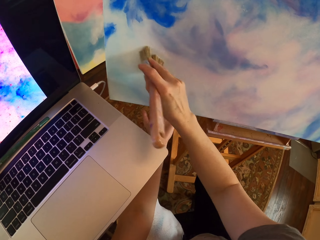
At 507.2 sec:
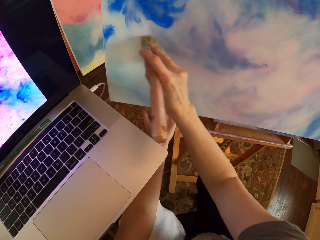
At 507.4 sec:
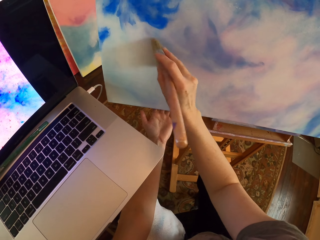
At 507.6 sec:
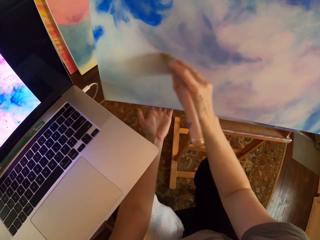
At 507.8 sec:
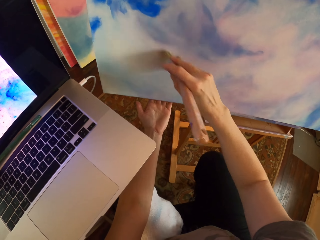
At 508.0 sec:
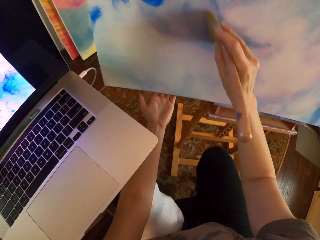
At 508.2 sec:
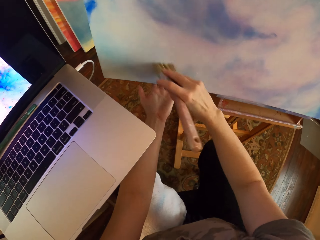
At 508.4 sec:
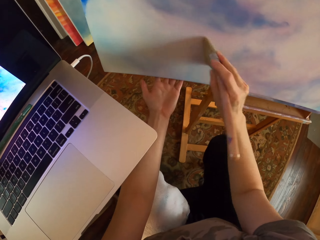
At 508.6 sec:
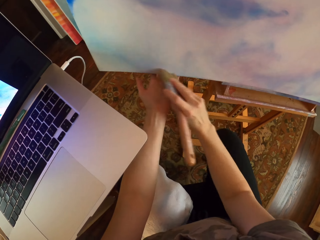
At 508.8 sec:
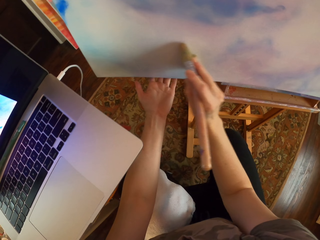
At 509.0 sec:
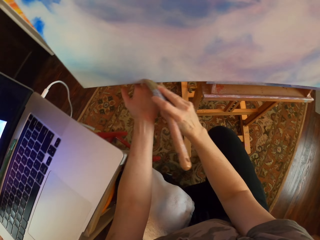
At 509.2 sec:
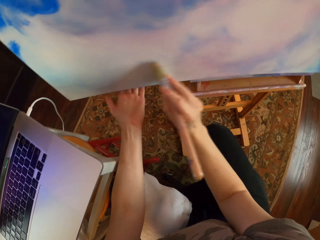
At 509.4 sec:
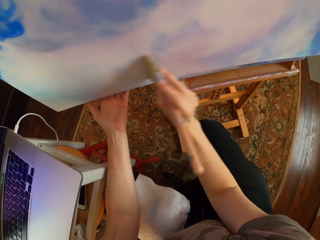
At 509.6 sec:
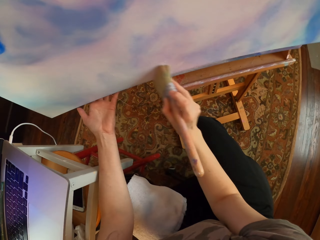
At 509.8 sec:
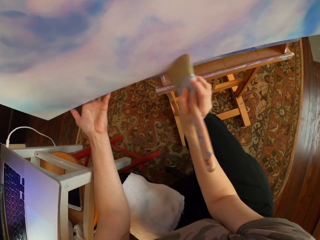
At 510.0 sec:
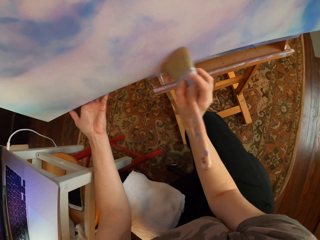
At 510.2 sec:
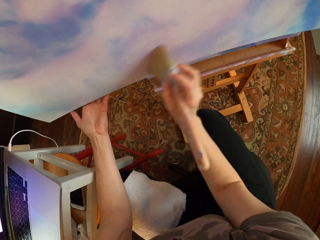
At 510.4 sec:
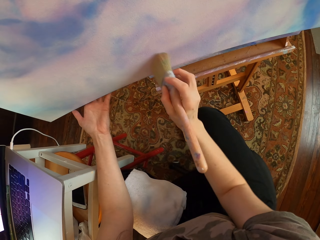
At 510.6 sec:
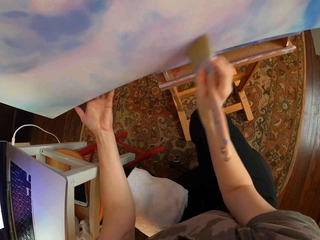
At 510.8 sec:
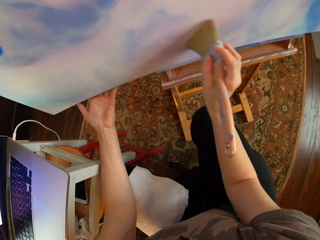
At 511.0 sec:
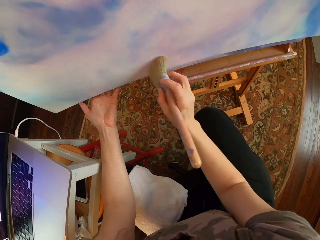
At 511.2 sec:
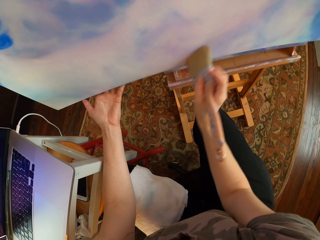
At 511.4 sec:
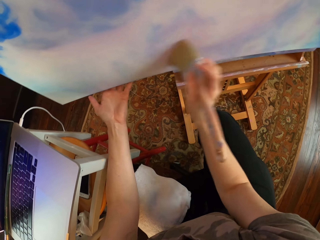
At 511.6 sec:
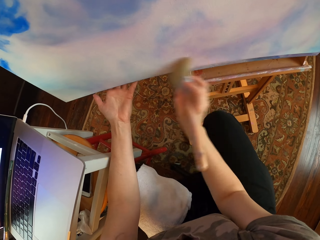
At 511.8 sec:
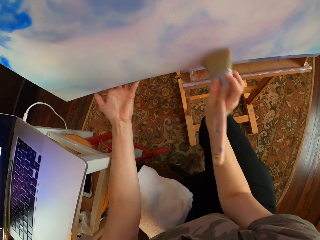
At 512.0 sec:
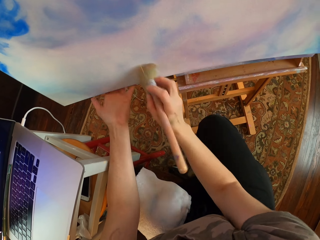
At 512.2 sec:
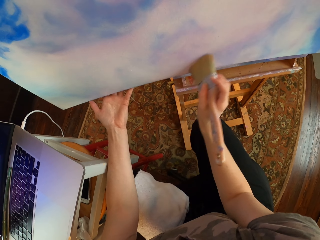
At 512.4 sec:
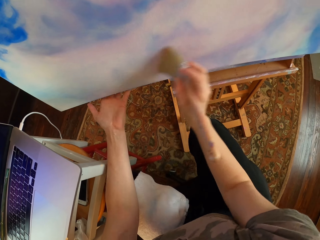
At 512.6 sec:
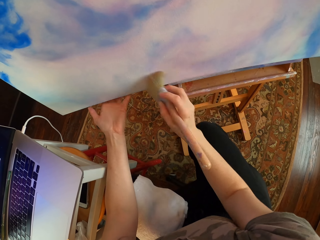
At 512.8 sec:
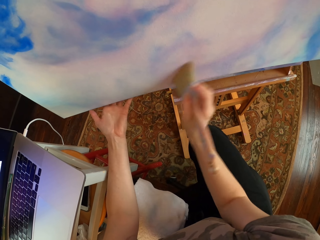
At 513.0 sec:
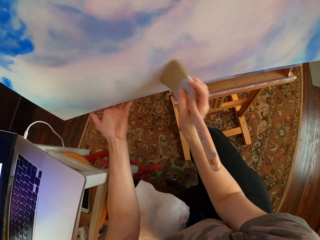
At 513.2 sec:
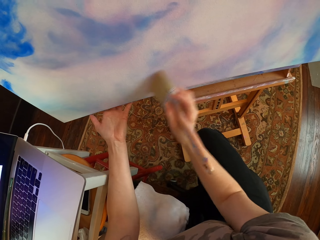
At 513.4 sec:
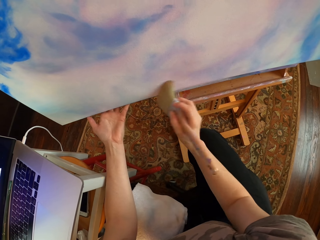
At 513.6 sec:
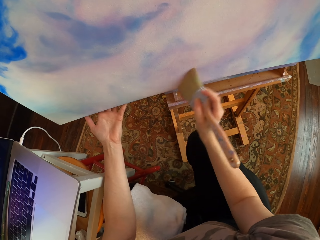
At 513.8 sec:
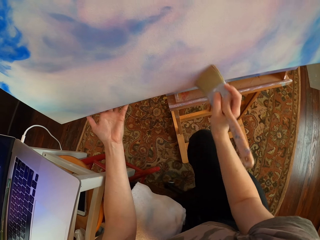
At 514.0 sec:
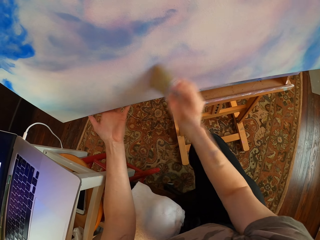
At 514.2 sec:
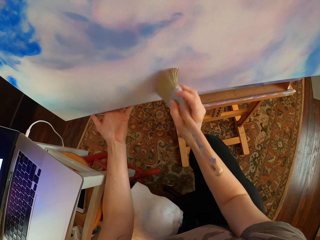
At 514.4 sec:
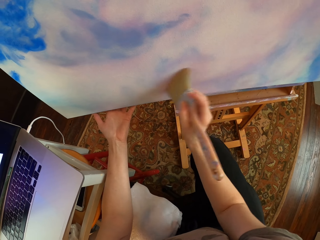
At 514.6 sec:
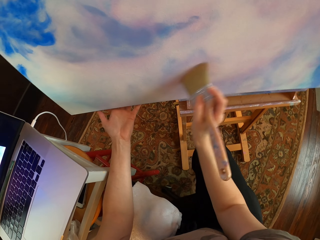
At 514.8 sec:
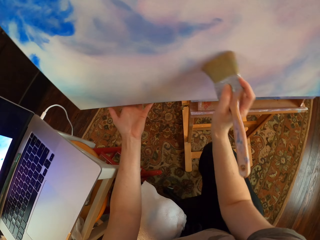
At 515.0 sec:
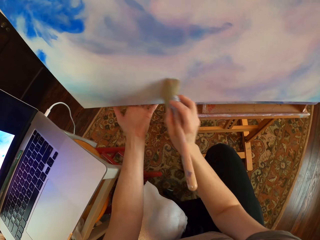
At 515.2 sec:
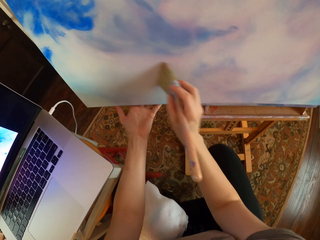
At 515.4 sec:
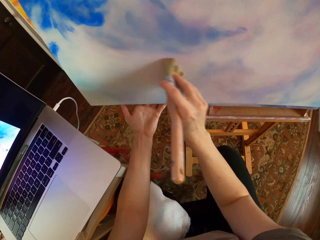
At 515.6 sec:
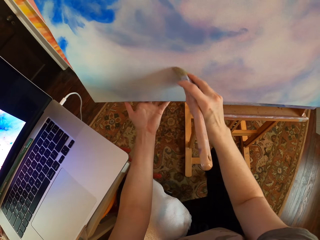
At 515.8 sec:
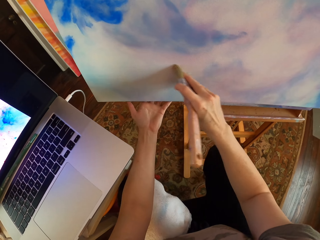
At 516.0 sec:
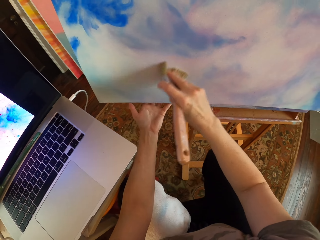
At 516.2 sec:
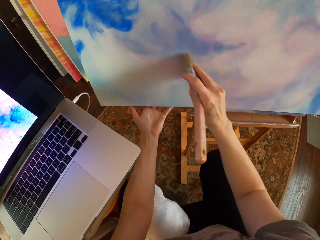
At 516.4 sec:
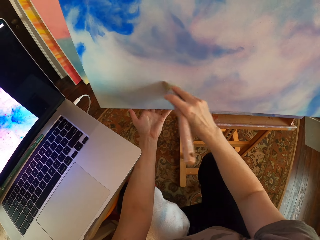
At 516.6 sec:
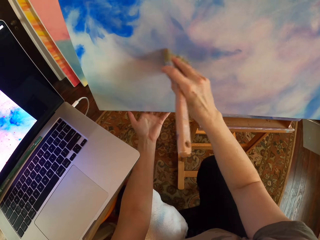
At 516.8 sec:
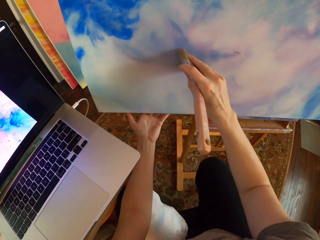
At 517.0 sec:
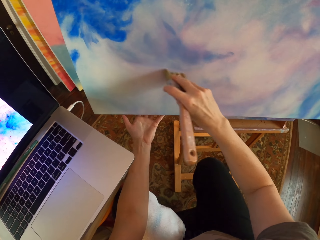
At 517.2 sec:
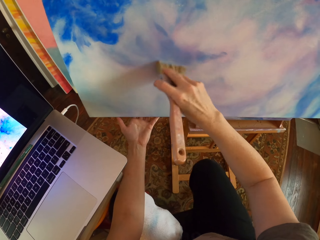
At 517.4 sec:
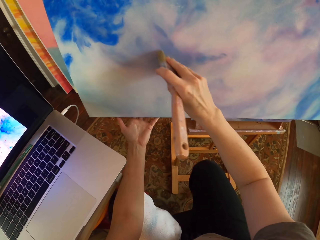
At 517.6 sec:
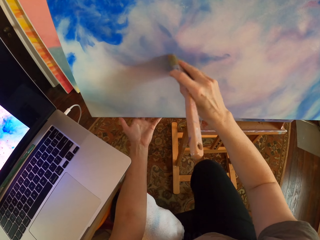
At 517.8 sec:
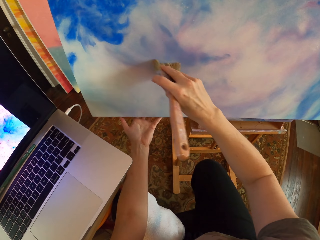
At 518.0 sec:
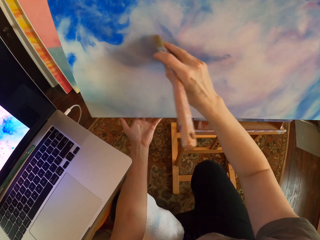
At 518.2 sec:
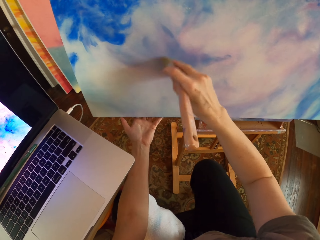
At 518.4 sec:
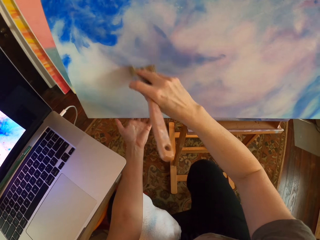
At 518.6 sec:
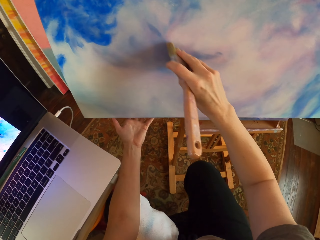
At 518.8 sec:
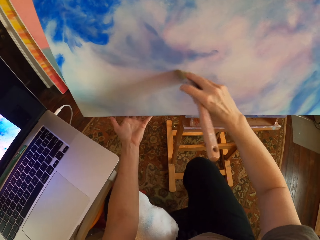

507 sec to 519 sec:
The camera wearer brushes the canvas repeatedly.

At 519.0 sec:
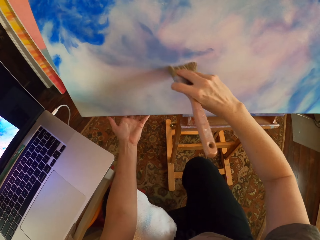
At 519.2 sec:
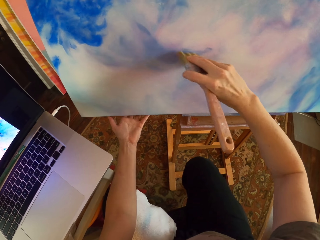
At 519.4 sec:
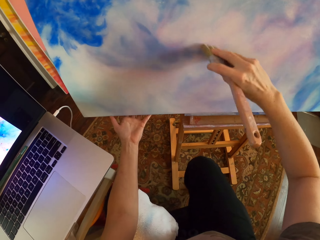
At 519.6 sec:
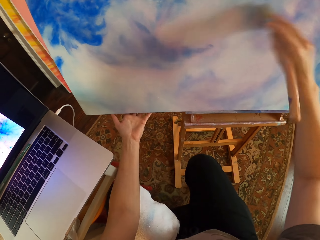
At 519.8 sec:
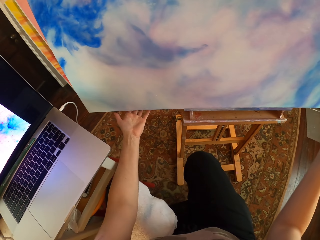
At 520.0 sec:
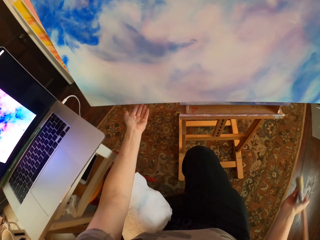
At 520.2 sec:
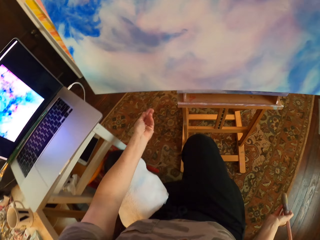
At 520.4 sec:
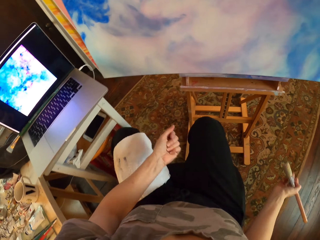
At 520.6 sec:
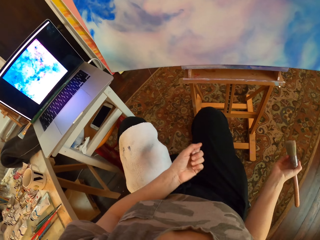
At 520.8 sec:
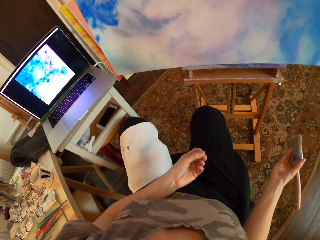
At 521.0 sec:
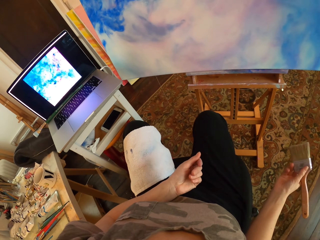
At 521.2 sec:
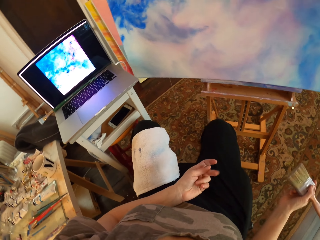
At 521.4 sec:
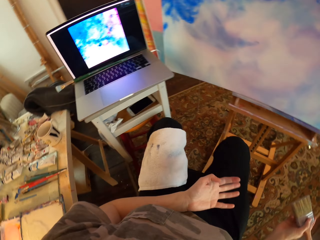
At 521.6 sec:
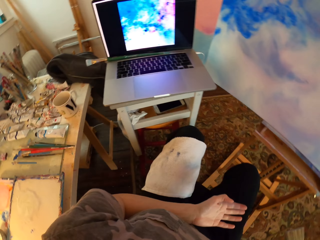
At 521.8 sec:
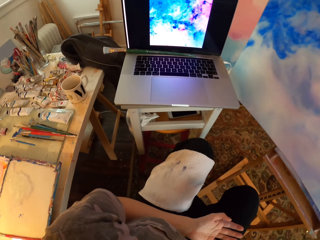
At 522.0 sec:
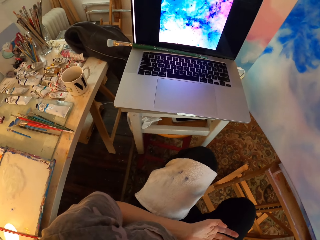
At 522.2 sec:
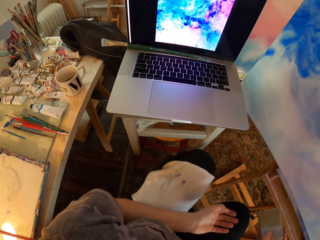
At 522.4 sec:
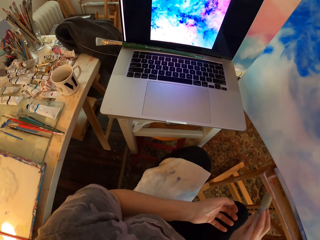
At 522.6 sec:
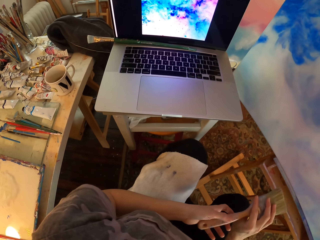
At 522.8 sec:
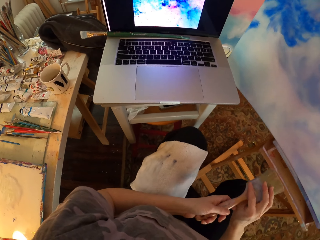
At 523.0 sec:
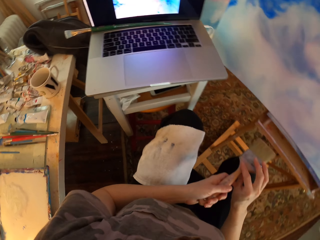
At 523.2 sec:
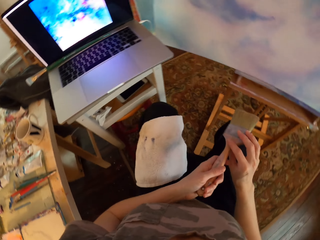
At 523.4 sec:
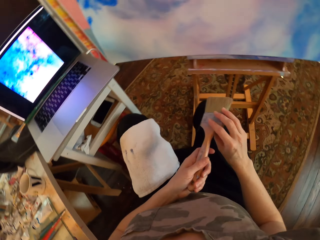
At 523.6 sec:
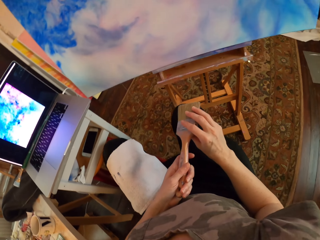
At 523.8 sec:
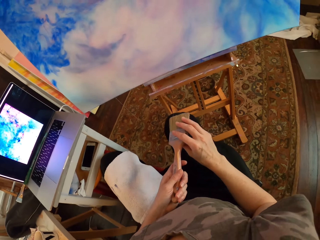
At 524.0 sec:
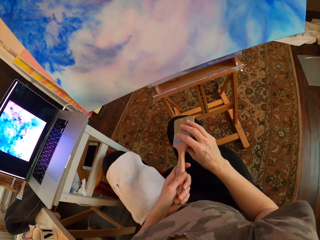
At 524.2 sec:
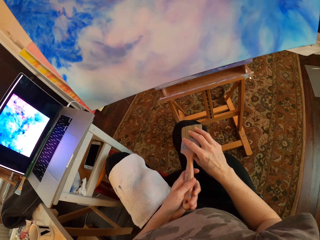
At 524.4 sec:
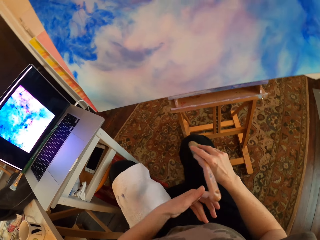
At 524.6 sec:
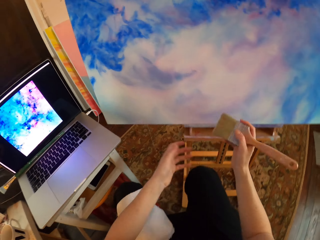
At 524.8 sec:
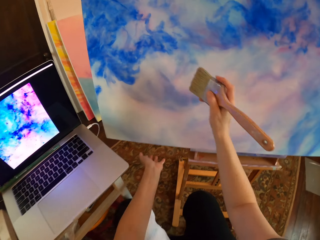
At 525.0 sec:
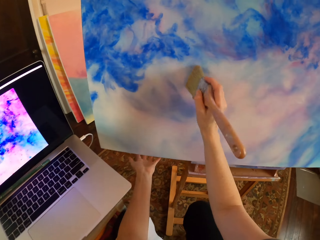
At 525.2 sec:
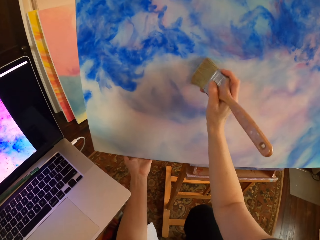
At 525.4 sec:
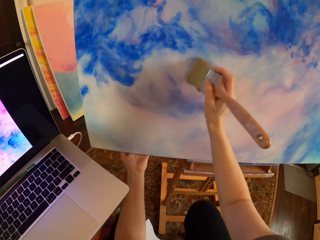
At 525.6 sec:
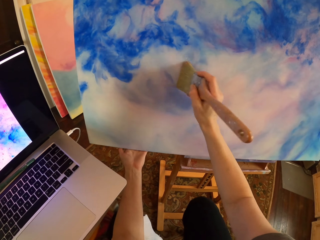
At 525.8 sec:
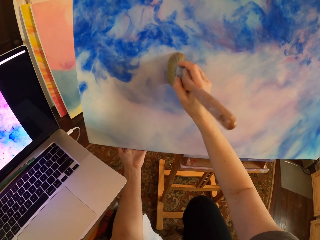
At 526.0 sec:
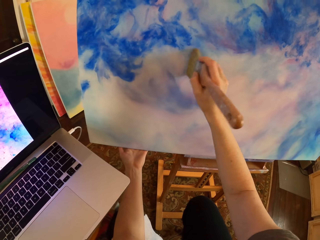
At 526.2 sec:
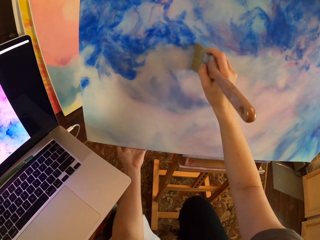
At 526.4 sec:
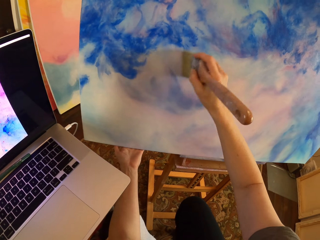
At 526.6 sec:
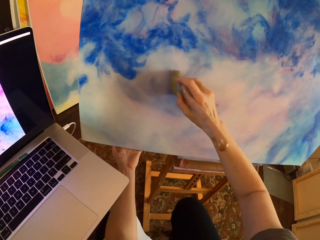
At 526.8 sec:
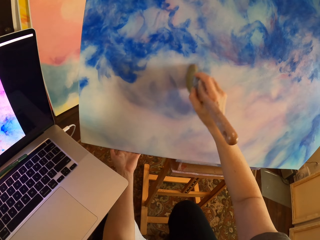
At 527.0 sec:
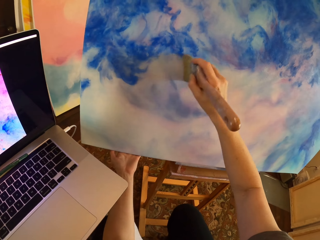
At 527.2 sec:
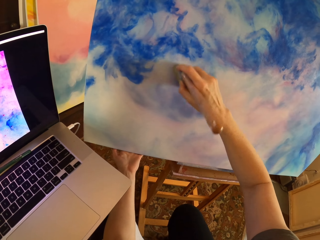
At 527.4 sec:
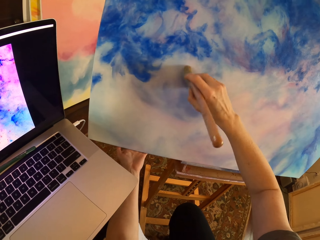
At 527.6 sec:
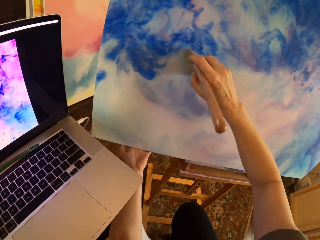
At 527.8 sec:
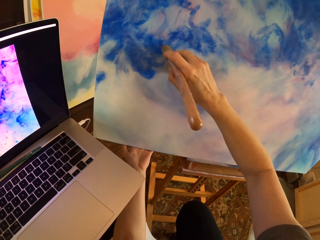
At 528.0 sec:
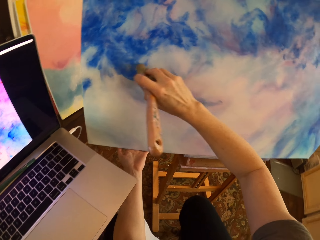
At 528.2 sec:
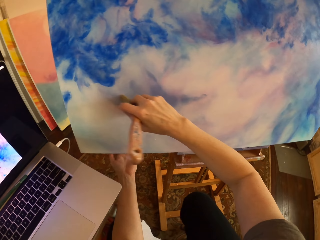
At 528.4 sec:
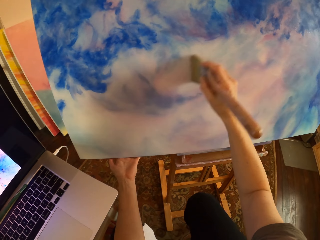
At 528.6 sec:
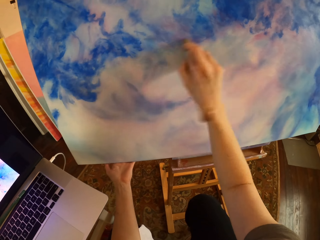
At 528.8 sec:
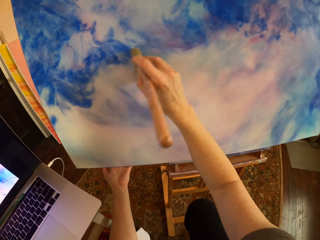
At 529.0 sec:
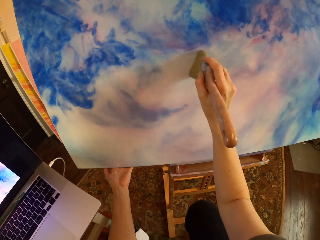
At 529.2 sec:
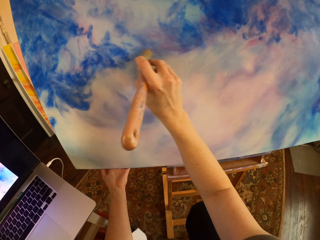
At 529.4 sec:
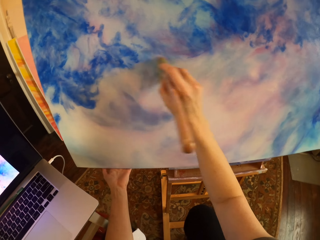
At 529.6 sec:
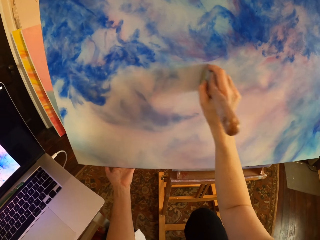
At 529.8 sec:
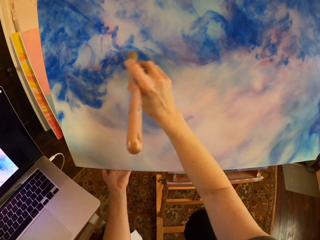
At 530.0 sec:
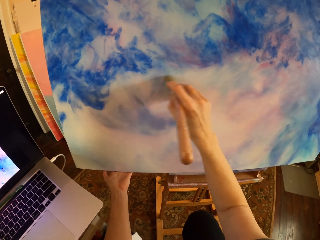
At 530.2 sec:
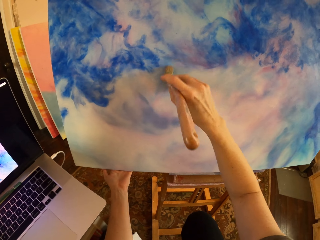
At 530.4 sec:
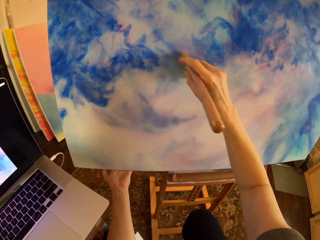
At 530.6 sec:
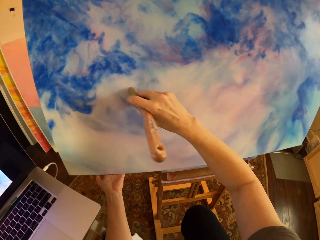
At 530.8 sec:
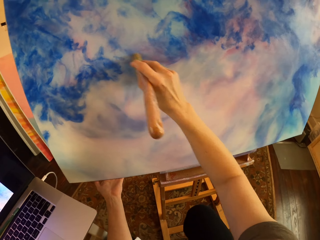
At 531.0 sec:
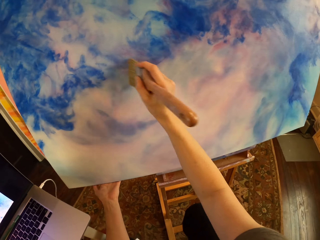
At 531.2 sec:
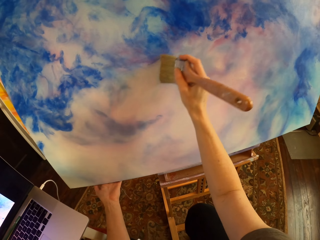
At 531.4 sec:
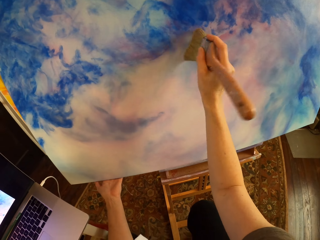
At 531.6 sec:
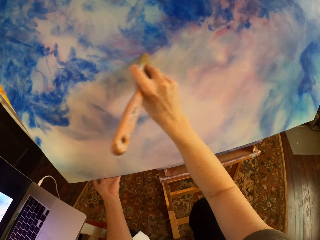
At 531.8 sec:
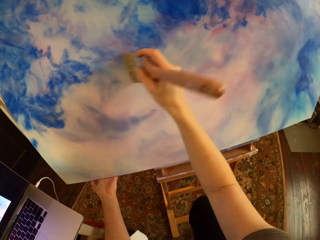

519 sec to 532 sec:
The camera wearer stares at the board. They look around. They stare at the laptop. They paint the drawing on the board. They brush the canvas.
